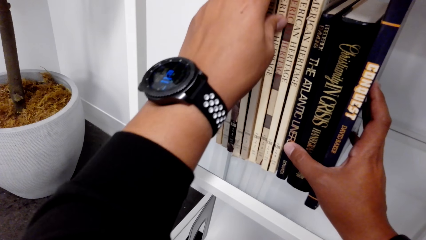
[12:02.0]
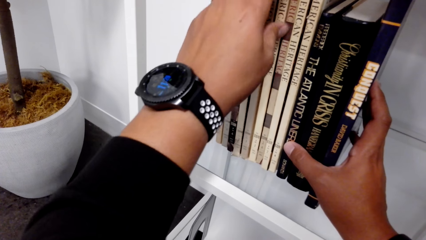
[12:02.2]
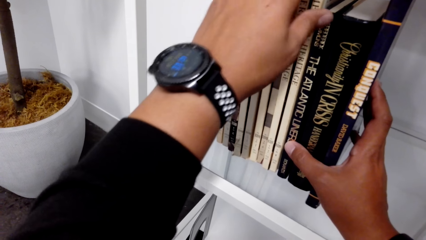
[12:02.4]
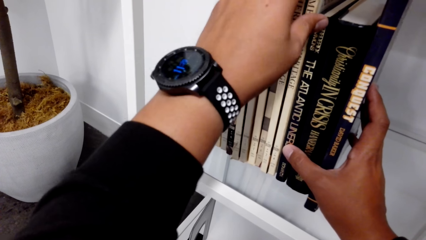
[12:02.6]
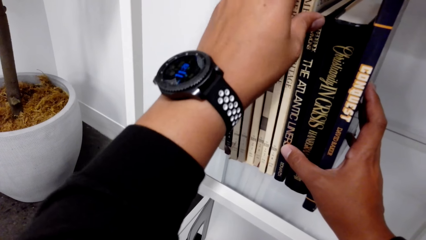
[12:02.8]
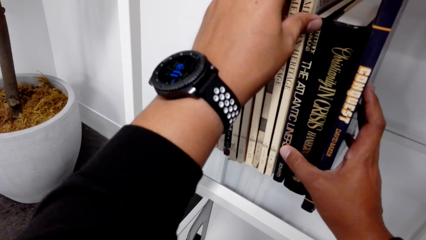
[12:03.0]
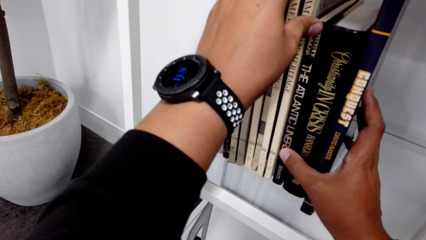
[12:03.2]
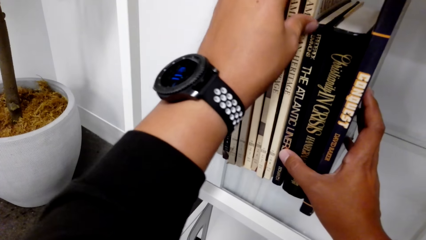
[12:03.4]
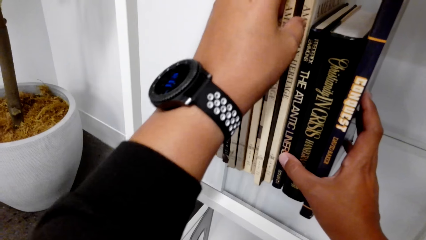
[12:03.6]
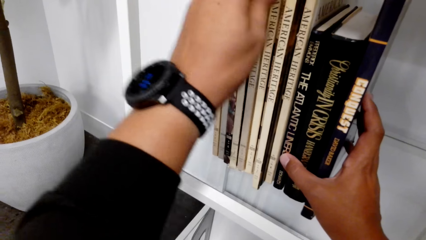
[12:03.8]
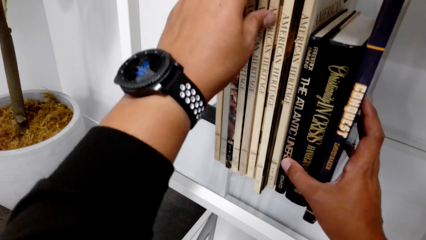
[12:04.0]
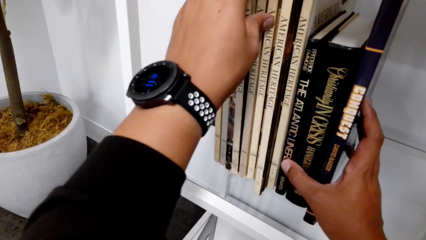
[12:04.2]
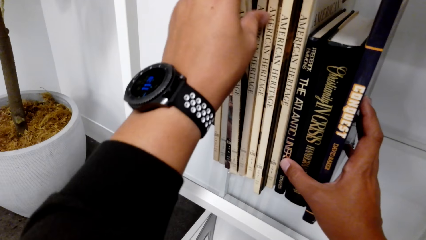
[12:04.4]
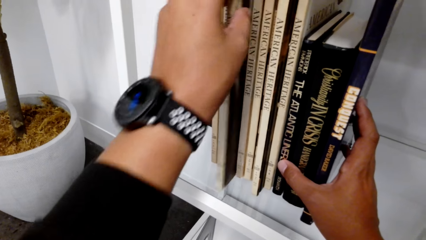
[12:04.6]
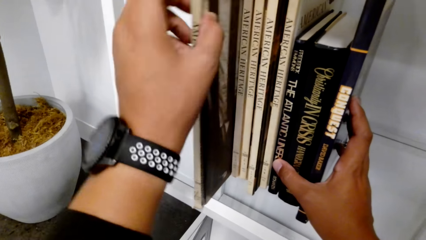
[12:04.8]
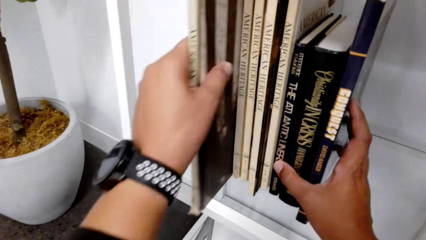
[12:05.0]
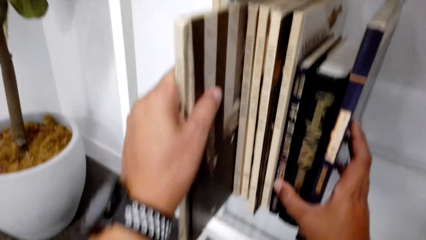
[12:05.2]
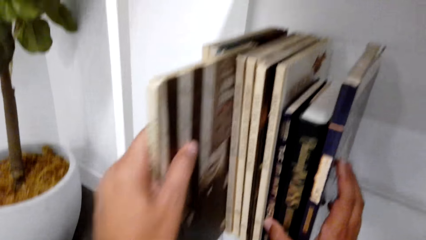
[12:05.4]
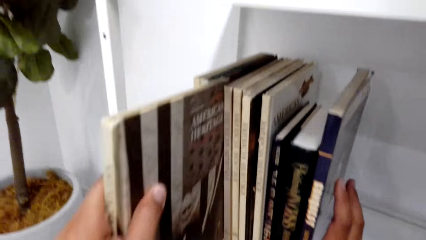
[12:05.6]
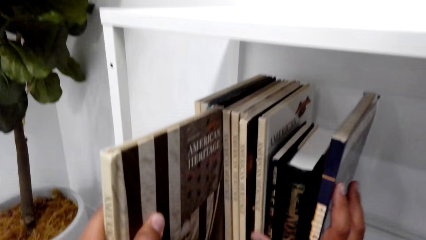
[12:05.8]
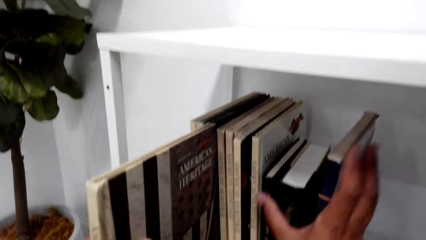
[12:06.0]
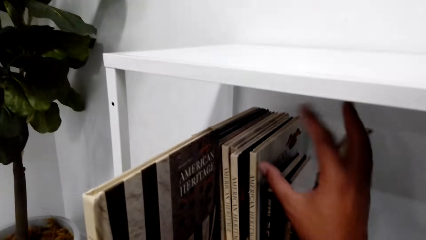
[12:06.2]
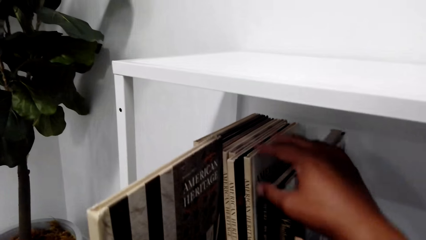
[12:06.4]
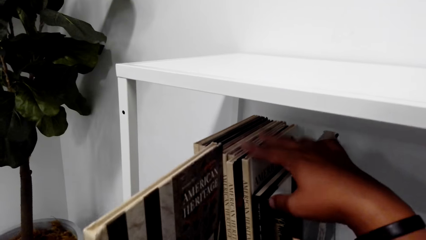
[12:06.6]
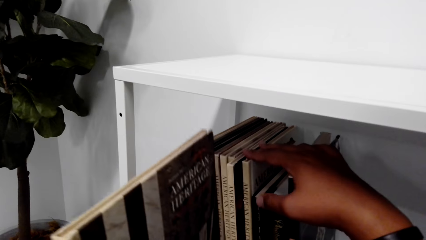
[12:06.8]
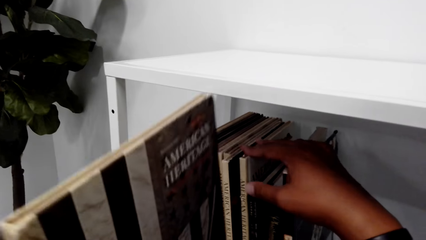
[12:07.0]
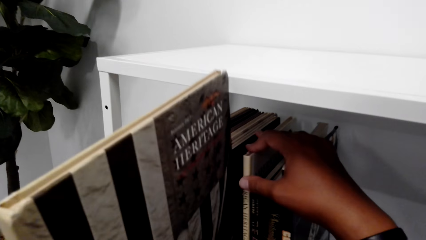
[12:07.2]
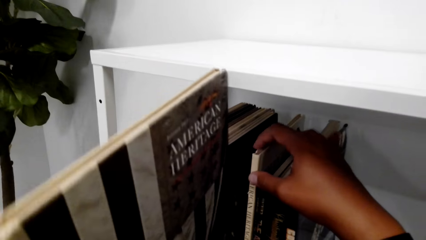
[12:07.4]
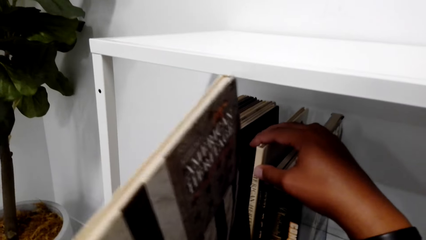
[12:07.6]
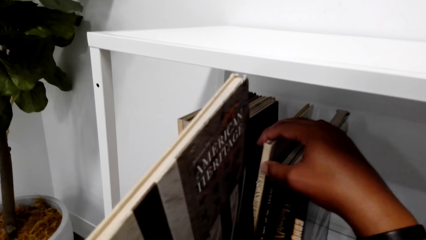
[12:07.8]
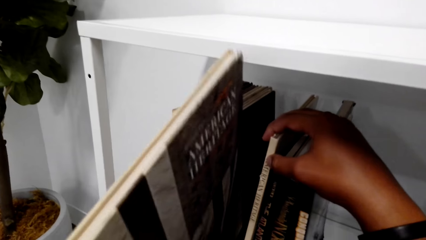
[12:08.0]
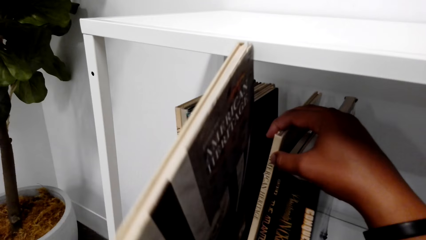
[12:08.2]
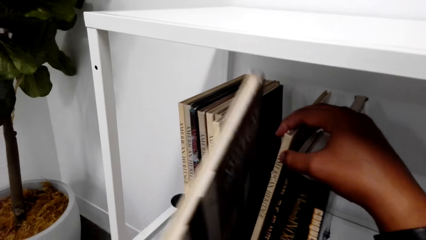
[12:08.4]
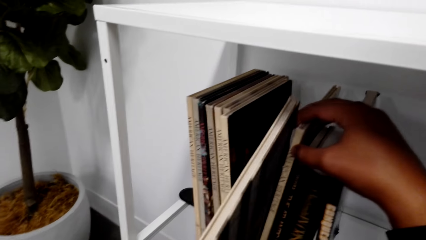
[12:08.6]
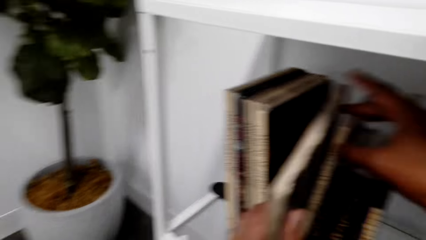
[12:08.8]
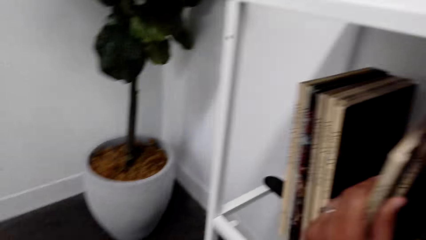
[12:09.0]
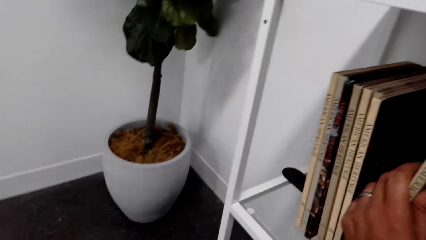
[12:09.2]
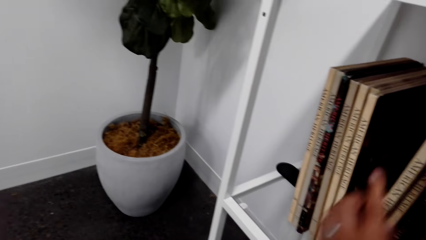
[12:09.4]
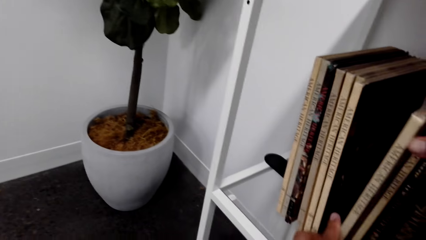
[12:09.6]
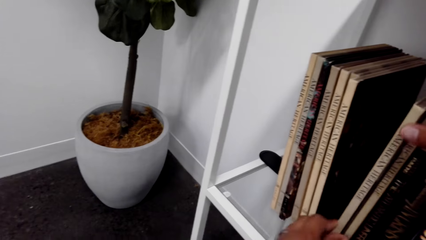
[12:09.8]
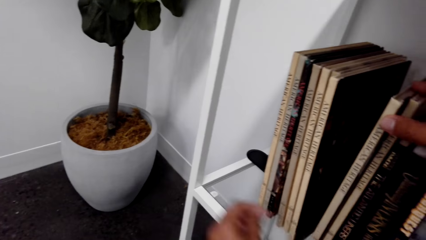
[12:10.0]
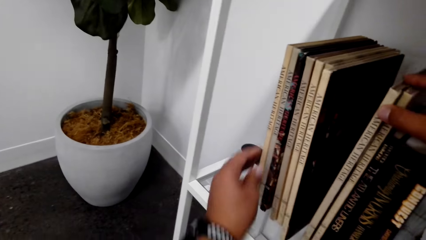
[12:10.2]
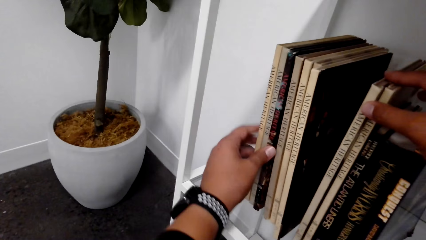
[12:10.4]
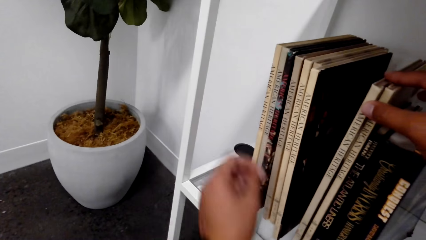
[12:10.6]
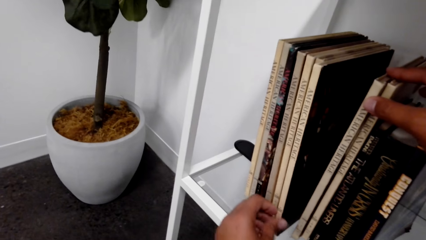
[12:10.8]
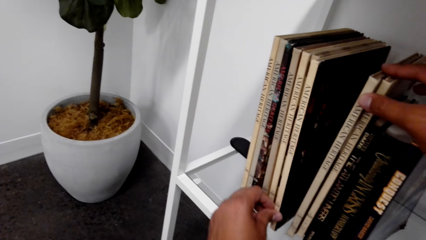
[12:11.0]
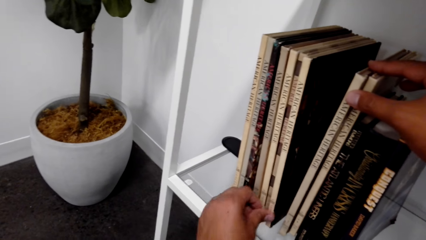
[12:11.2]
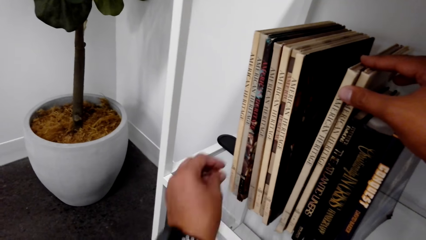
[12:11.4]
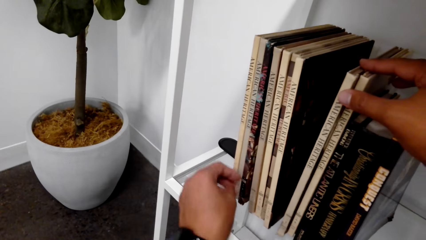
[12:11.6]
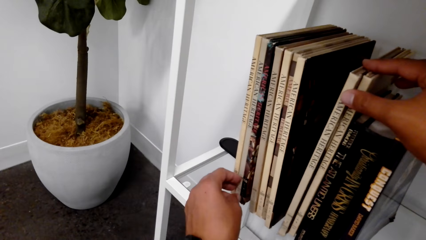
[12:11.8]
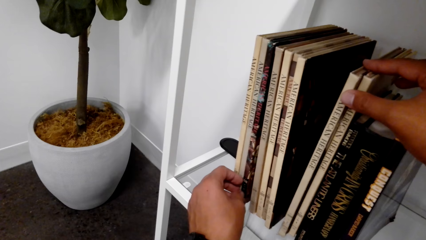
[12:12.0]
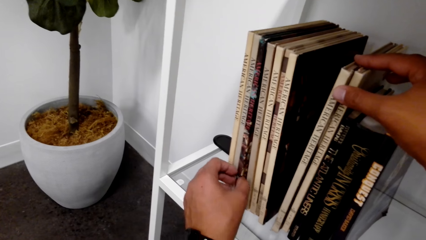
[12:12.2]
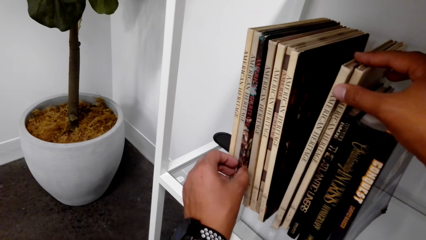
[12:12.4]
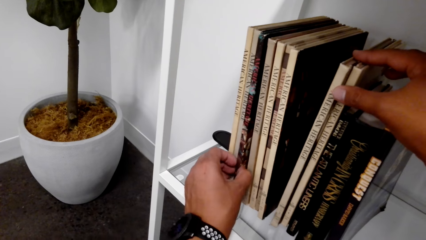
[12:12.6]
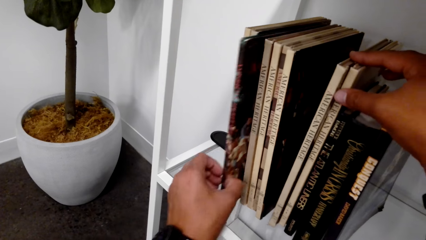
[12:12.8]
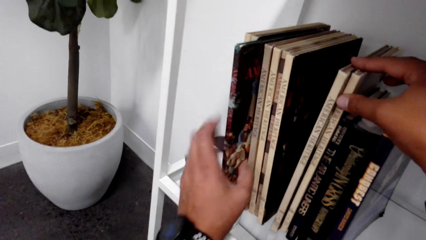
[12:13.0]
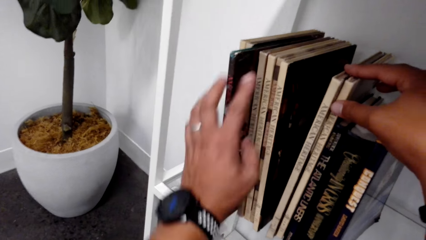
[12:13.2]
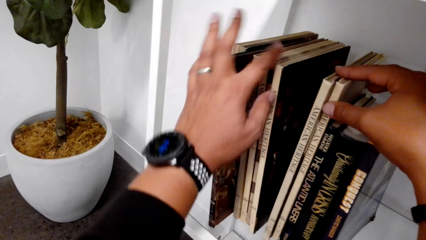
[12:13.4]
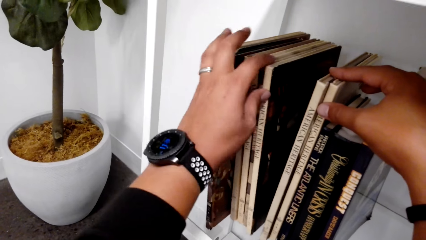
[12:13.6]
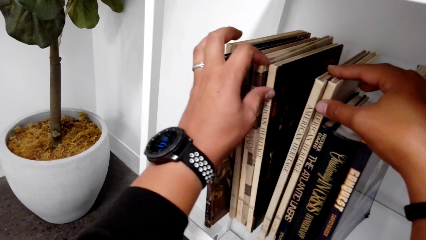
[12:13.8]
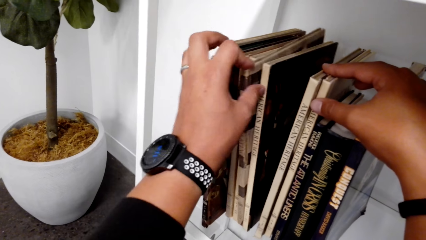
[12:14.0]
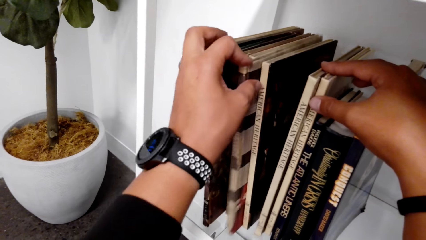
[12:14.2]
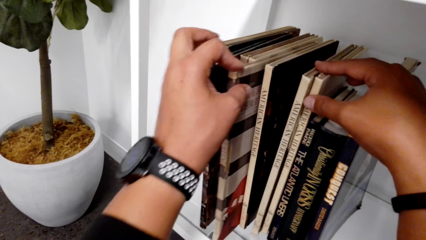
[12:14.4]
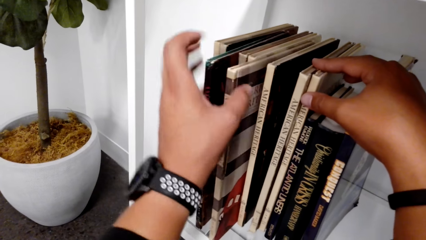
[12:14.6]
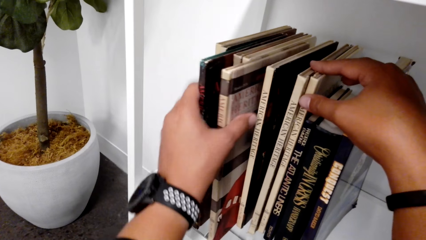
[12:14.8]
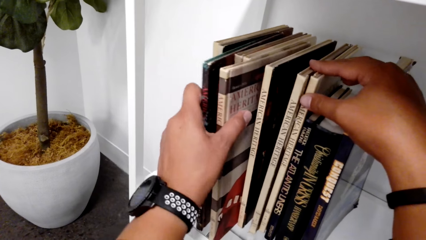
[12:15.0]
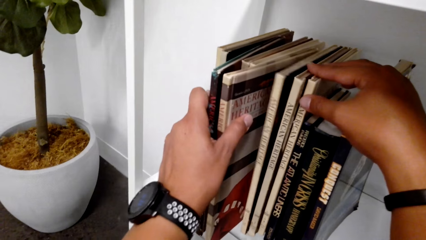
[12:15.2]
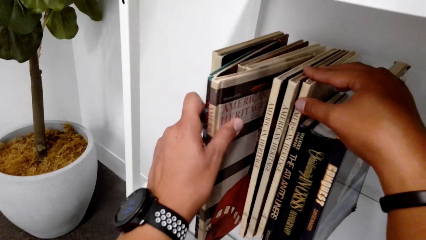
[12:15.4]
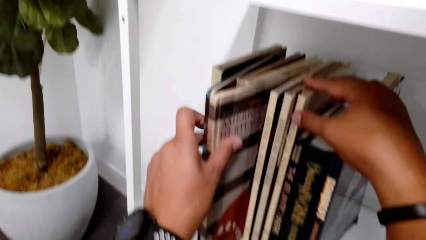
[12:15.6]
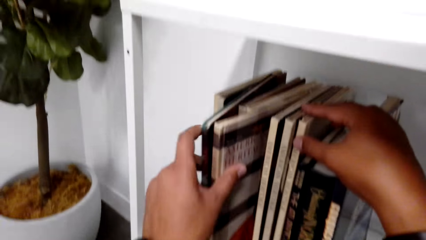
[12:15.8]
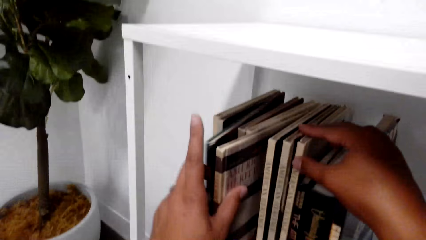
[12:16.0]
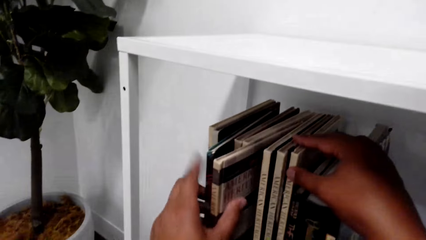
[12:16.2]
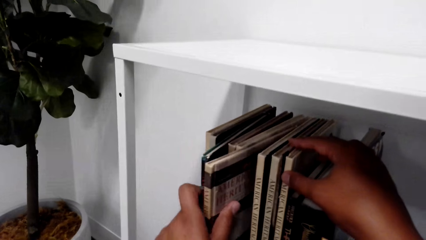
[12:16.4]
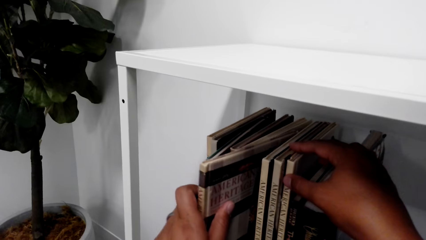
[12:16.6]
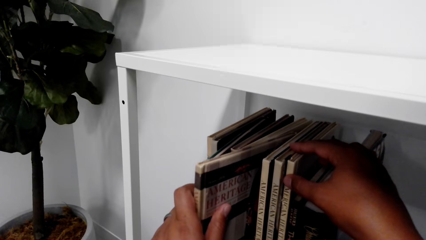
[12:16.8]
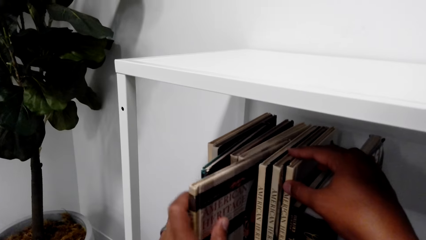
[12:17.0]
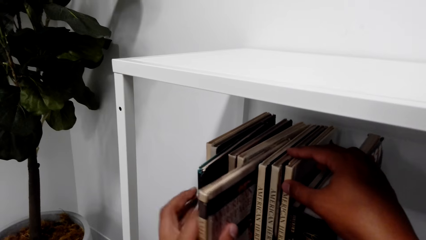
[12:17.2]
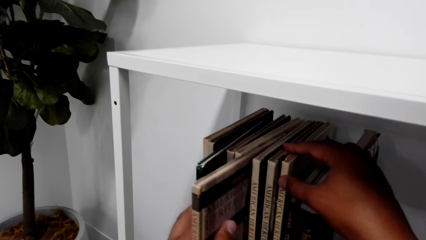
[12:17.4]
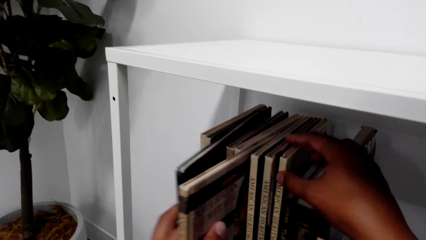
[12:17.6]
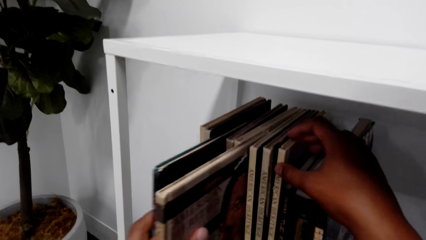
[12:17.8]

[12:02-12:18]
The camera wearer pulls out a book from the shelf. They organize the books on the shelf. They put a book on the shelf. They push a book on the shelf. They pull out books from the shelf.
